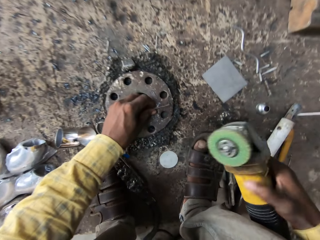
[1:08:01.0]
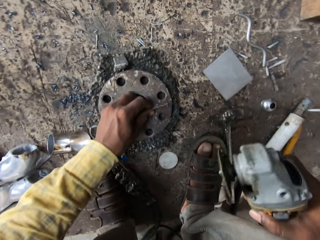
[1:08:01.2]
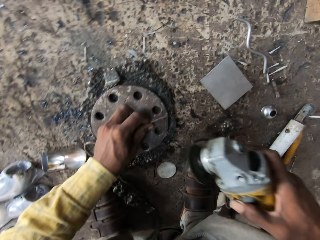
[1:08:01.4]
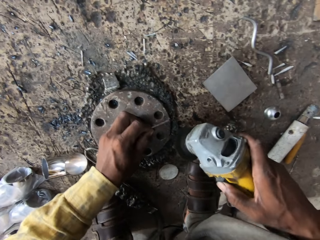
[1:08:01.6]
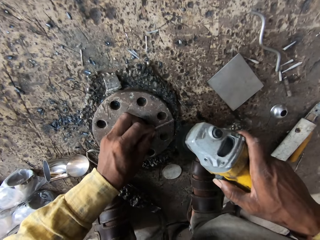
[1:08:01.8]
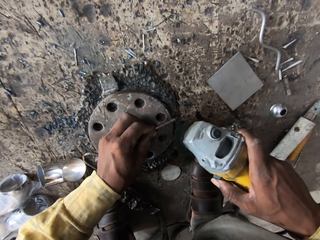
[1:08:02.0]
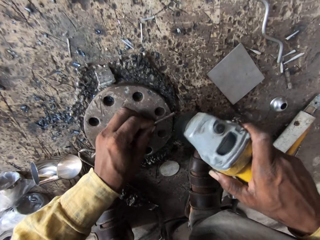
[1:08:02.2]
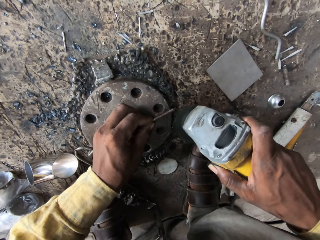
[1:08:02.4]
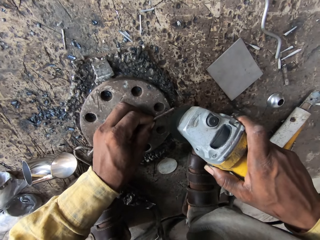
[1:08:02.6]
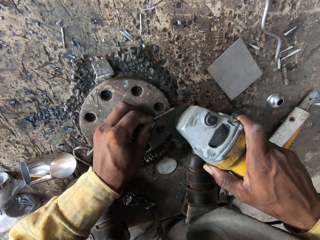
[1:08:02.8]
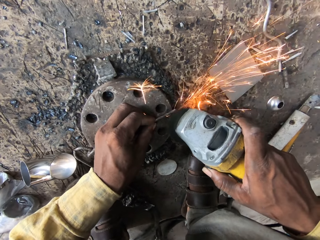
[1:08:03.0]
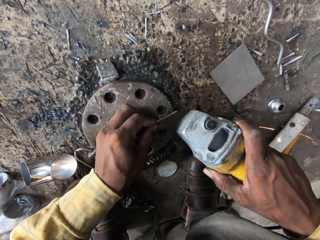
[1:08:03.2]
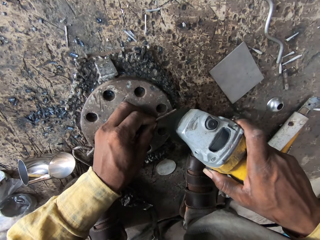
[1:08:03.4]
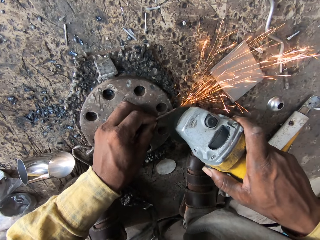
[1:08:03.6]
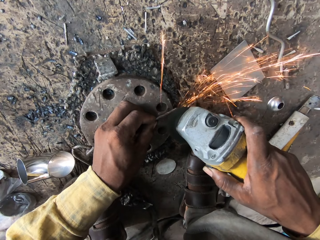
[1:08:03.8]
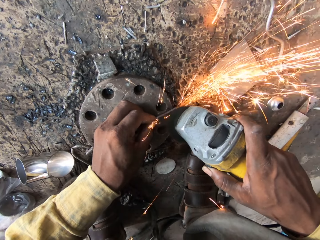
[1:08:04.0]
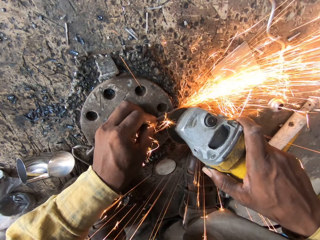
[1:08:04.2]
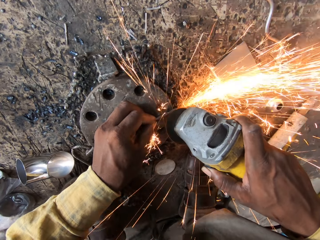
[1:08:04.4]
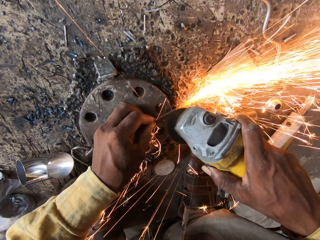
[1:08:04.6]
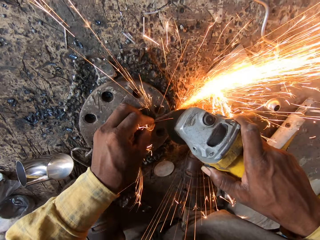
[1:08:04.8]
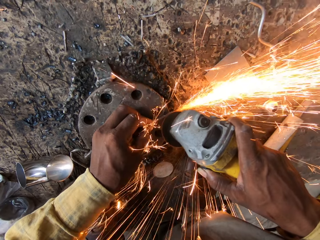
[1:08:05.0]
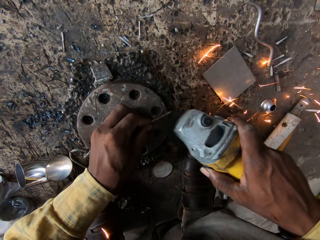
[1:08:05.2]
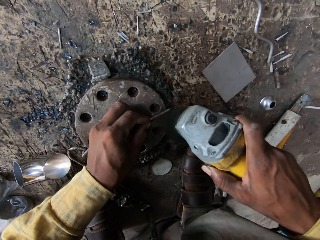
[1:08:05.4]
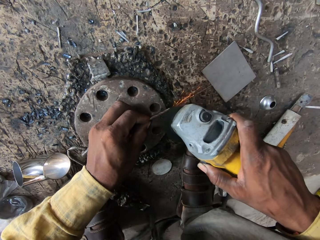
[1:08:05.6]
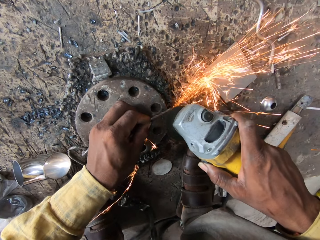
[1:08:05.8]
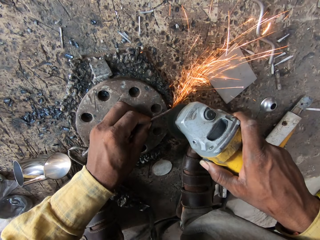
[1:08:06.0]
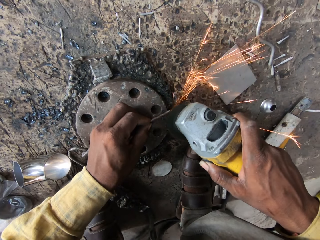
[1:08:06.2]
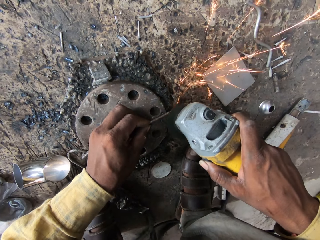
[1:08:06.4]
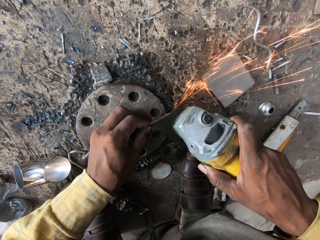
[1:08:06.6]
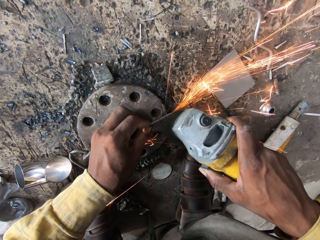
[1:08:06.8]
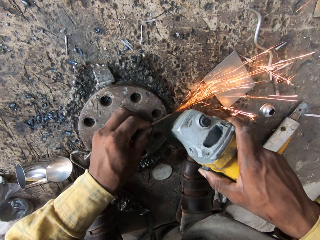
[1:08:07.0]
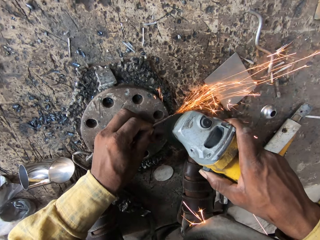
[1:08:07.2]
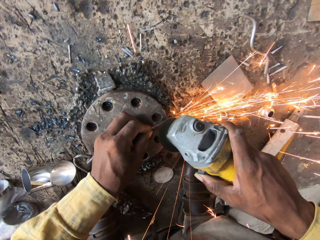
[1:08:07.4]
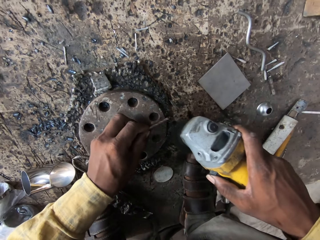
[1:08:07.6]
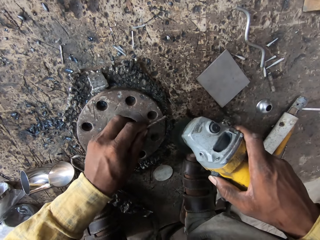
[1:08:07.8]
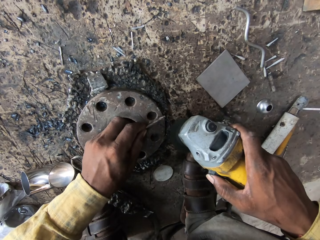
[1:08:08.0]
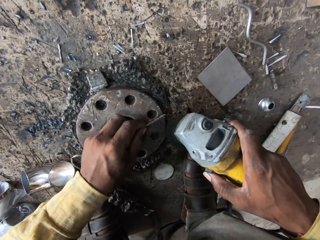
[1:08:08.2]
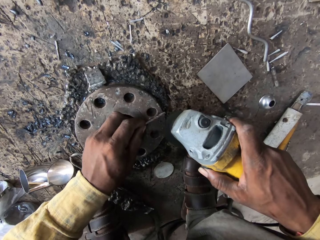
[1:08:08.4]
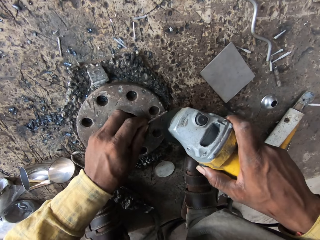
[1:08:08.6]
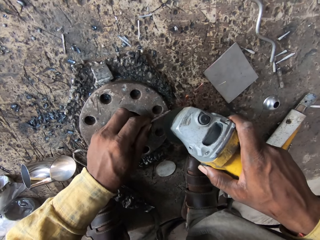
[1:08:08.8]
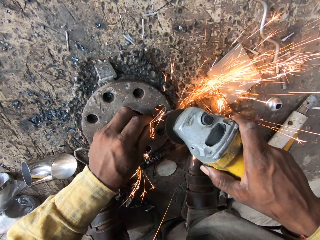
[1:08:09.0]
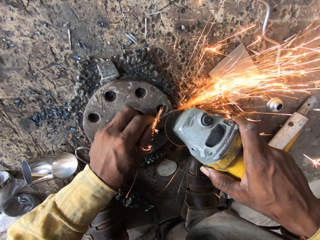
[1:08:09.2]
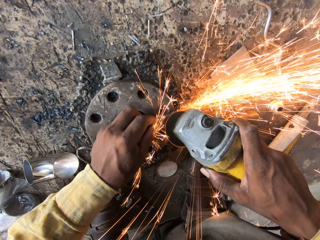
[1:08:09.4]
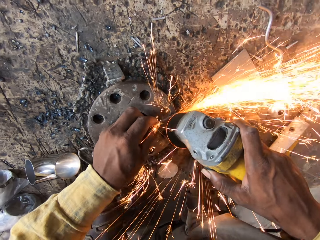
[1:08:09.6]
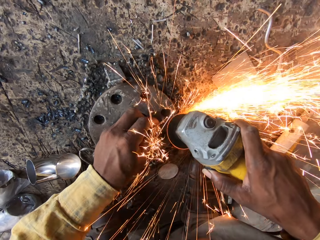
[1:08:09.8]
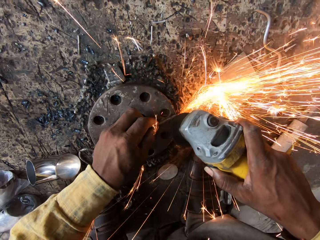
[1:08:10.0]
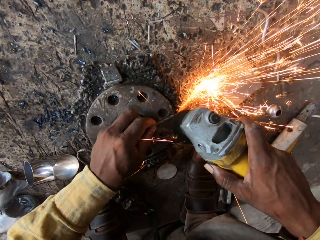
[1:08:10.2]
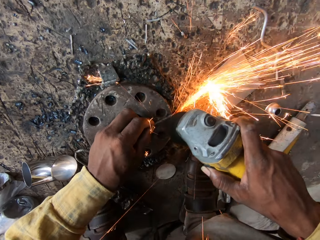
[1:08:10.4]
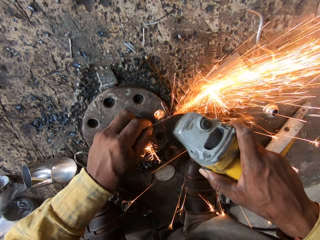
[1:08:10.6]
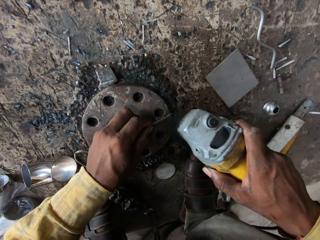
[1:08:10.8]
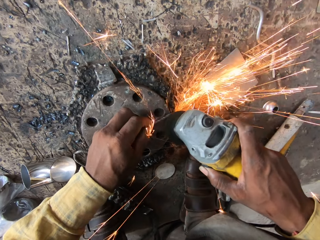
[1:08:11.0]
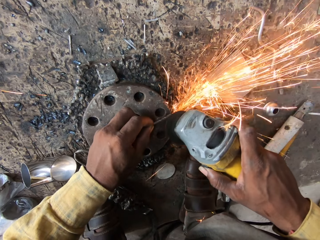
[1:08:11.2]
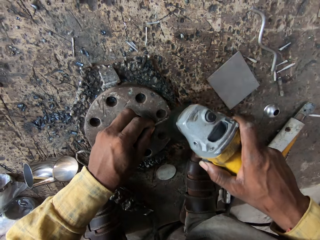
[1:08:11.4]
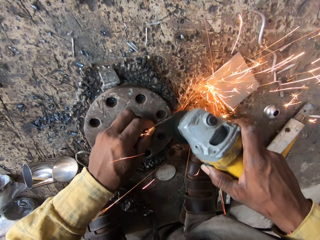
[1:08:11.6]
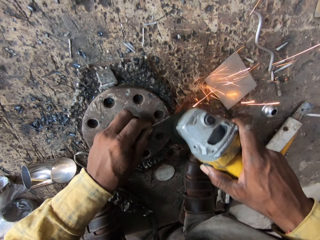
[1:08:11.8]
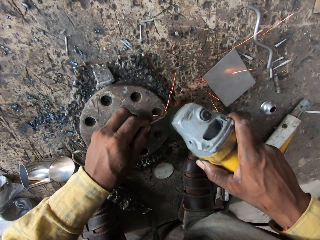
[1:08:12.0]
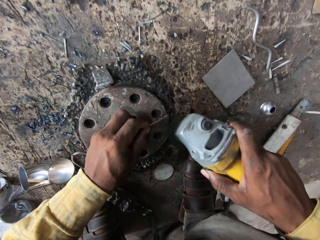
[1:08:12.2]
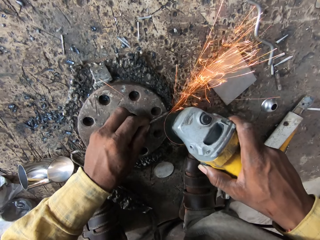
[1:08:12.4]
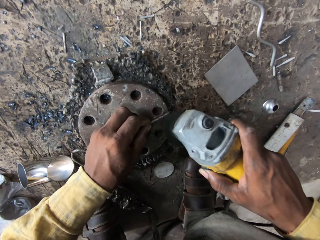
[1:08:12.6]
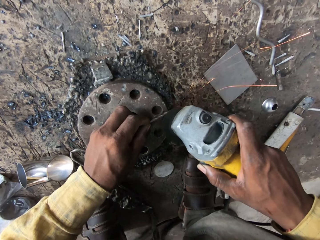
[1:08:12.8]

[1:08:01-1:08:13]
The camera wearer sharpens the drill bit with a grinder.

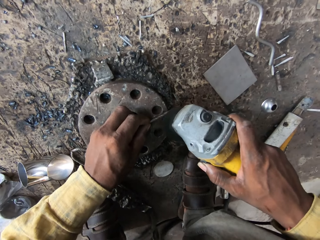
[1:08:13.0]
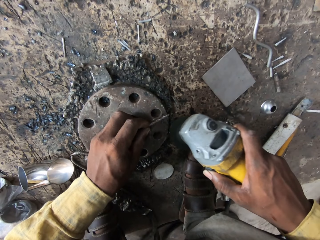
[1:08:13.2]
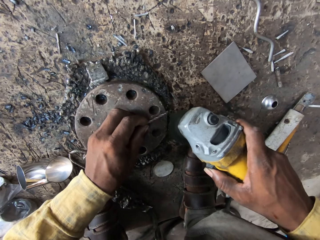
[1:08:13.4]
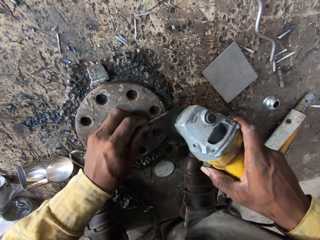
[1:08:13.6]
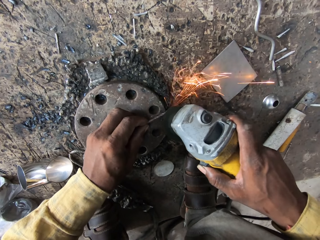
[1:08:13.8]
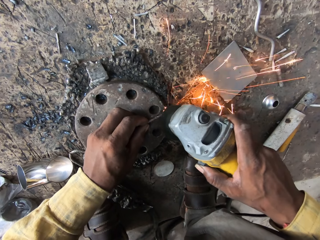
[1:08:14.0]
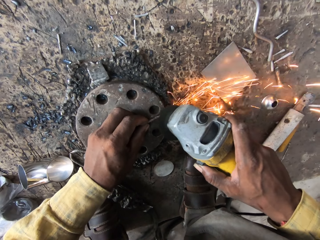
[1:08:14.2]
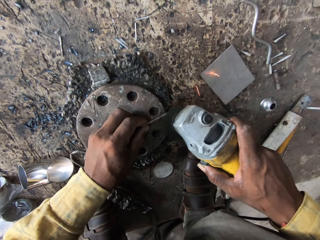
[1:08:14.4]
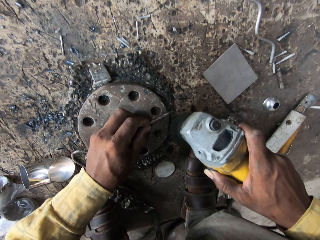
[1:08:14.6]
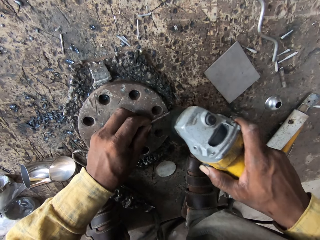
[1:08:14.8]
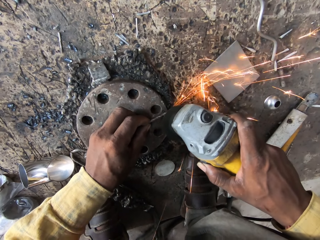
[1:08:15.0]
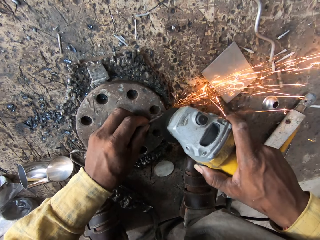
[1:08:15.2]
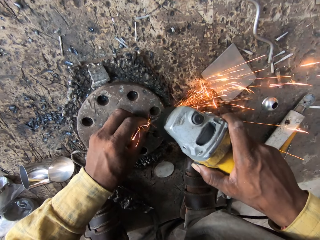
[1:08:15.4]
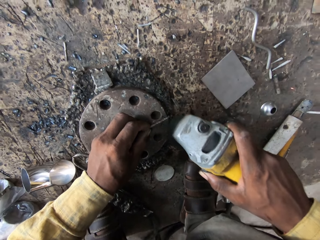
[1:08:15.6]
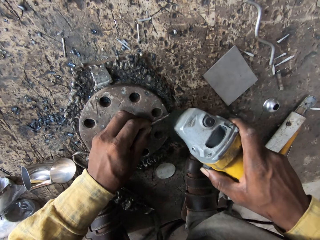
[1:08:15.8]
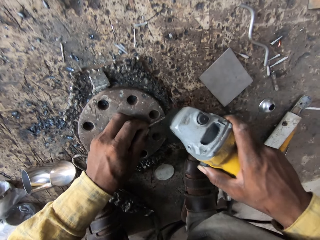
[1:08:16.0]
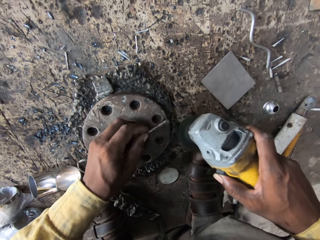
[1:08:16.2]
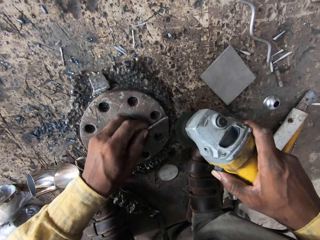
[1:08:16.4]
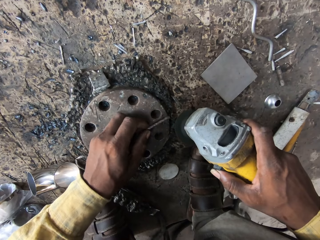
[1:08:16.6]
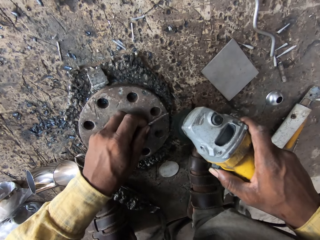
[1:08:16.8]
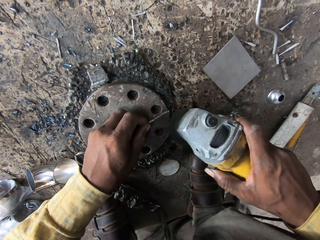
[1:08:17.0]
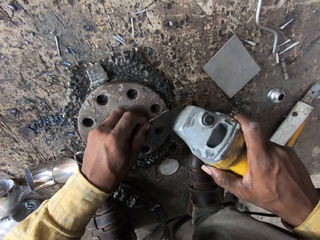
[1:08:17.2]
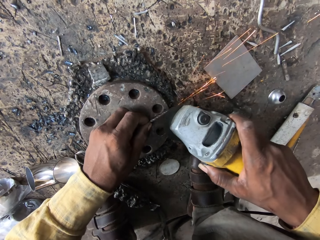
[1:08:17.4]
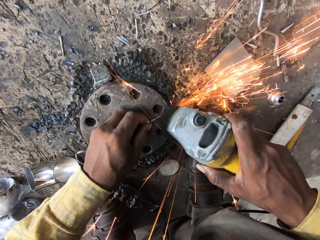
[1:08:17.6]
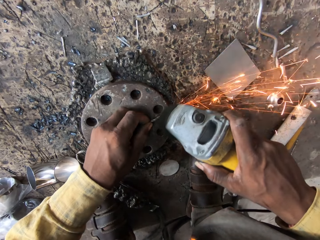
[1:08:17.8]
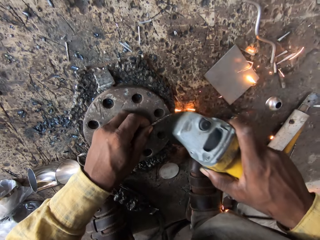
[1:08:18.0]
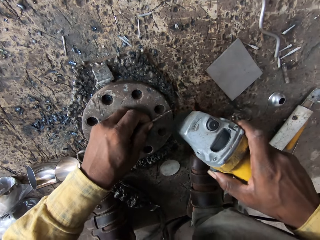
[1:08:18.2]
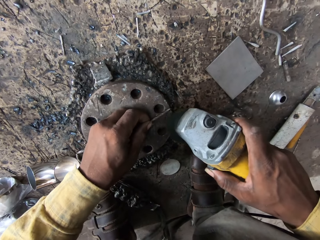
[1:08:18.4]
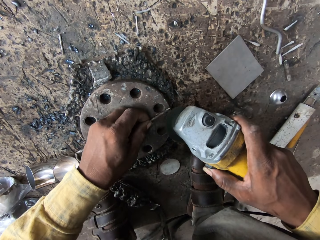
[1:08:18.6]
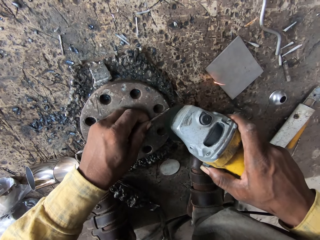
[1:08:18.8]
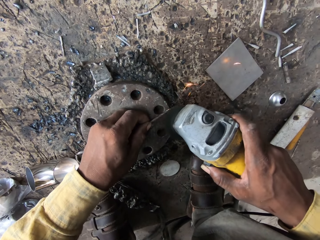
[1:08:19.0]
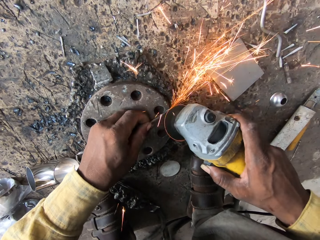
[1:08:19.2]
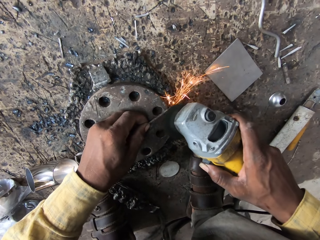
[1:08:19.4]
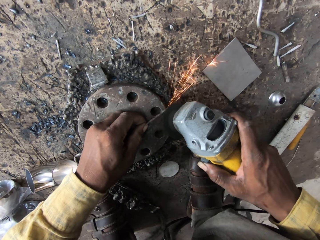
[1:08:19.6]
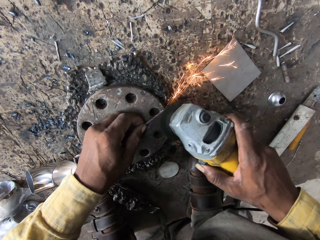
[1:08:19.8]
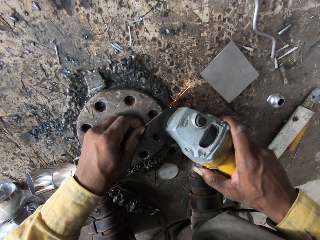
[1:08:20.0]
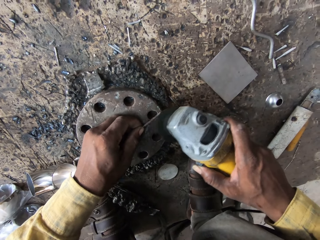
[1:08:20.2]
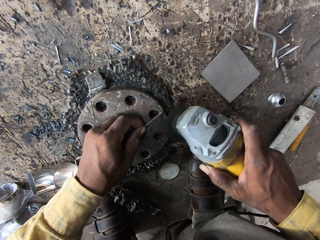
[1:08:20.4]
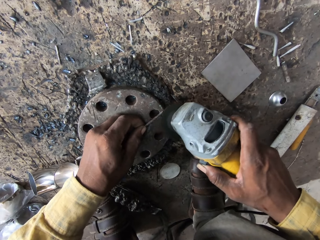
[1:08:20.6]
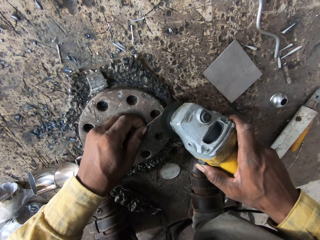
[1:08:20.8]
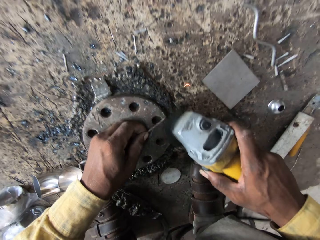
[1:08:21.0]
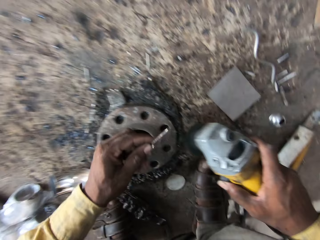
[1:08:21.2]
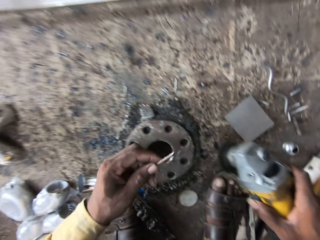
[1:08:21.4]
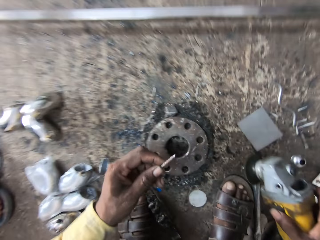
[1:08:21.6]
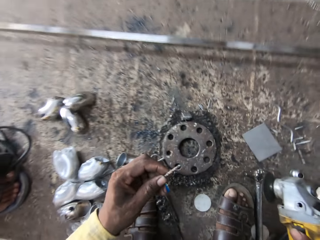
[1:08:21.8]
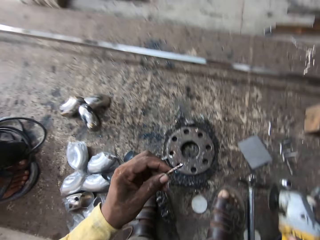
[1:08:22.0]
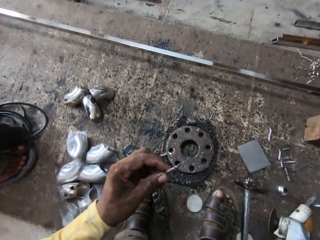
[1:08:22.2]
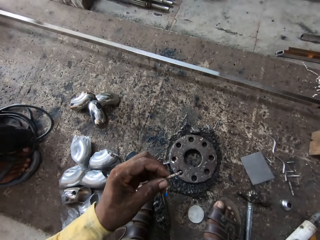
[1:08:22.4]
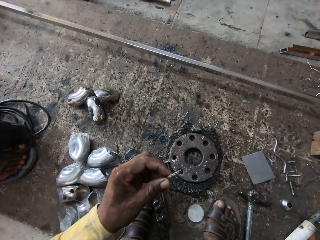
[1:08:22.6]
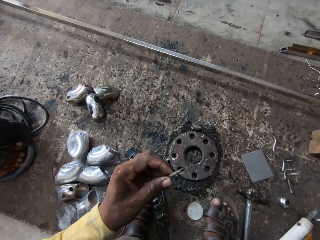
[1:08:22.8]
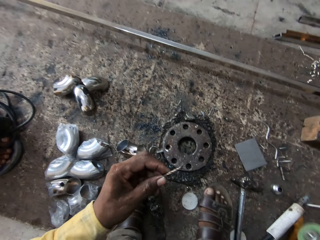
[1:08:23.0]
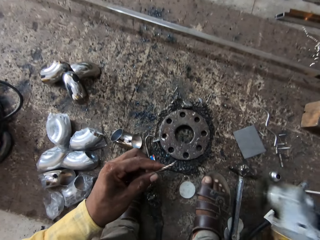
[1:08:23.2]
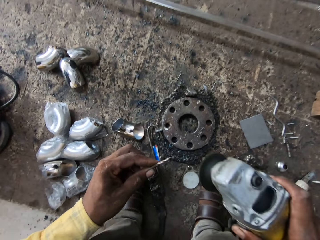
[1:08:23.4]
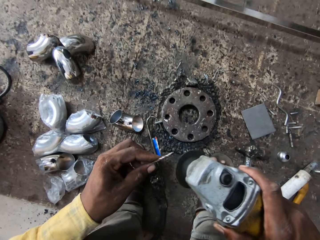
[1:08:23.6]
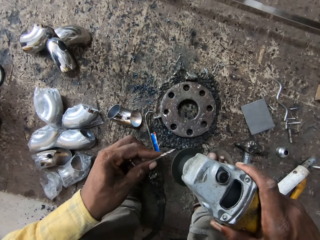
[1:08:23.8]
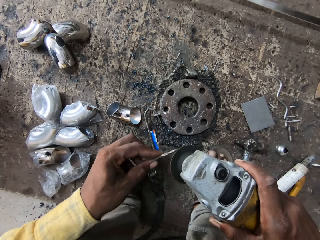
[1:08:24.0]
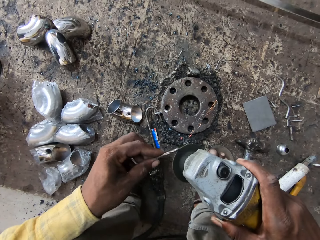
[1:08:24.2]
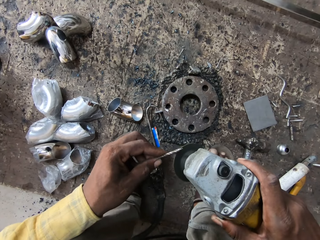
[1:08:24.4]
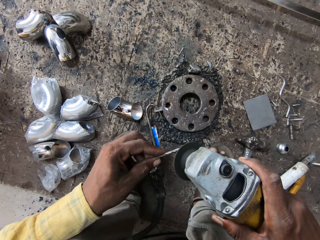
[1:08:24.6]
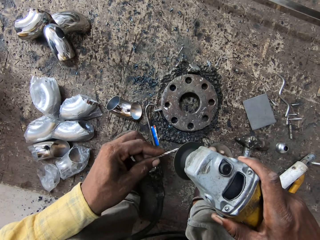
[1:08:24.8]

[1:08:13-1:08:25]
The camera wearer lifts the nail.
